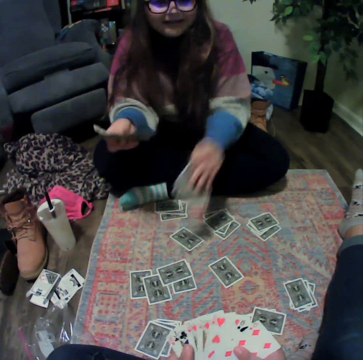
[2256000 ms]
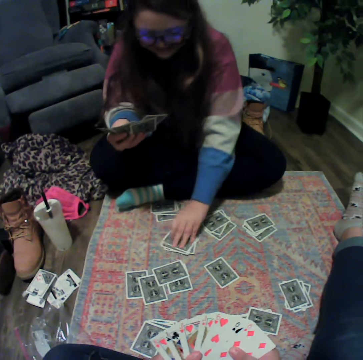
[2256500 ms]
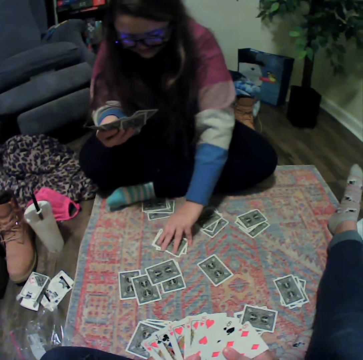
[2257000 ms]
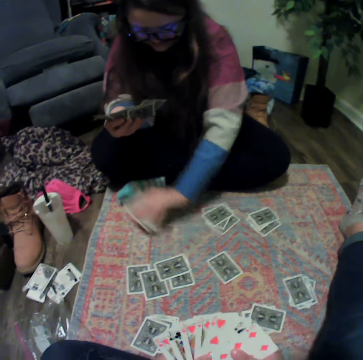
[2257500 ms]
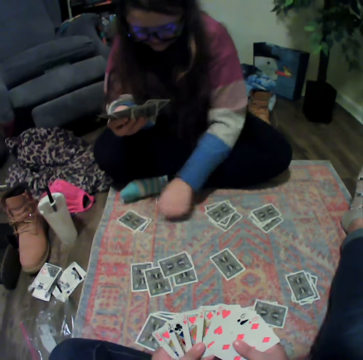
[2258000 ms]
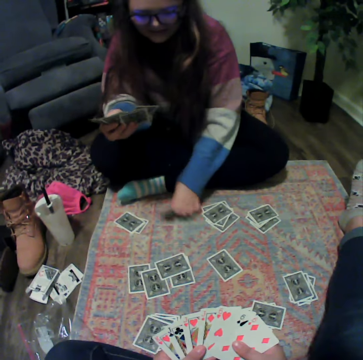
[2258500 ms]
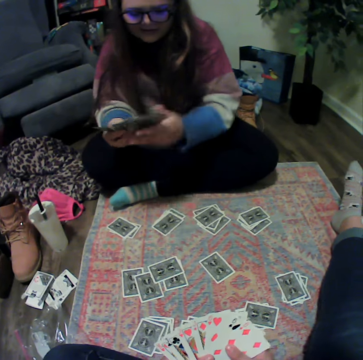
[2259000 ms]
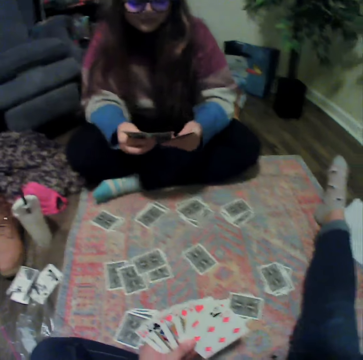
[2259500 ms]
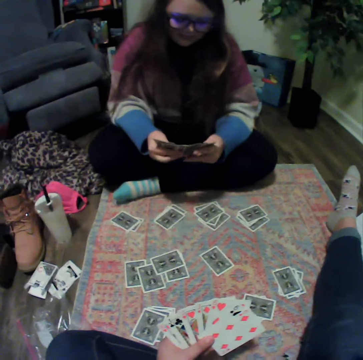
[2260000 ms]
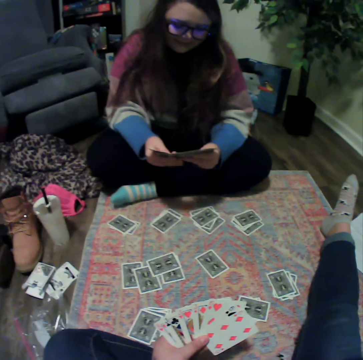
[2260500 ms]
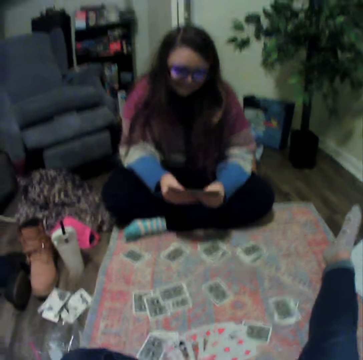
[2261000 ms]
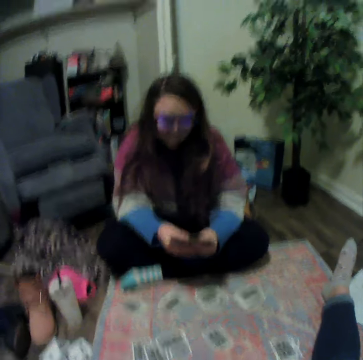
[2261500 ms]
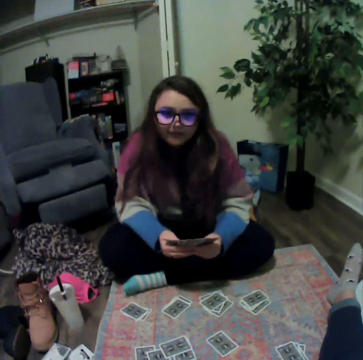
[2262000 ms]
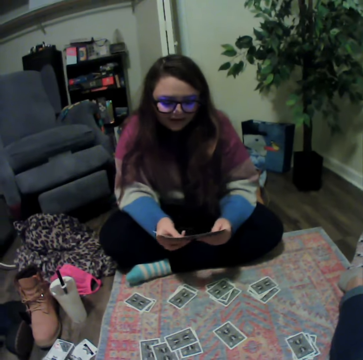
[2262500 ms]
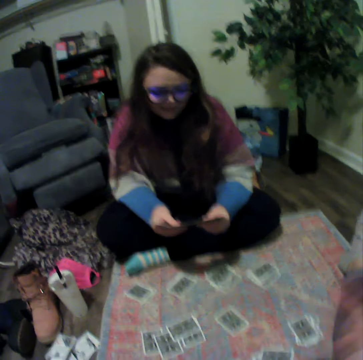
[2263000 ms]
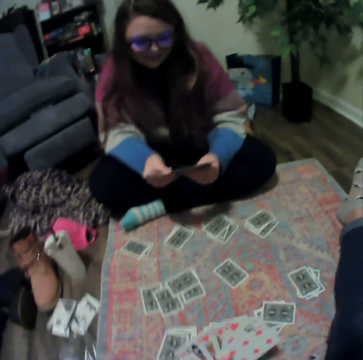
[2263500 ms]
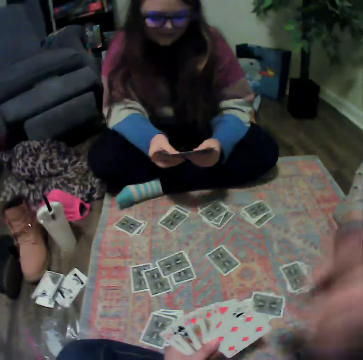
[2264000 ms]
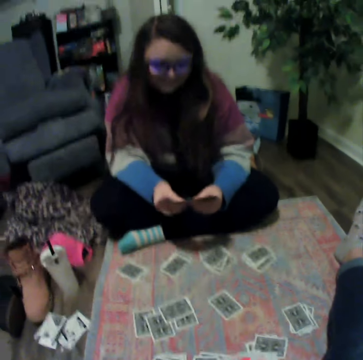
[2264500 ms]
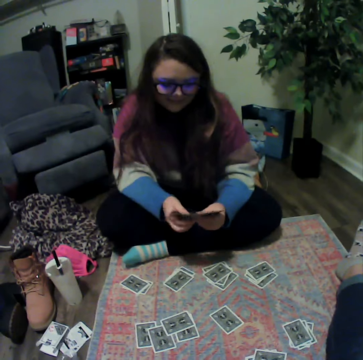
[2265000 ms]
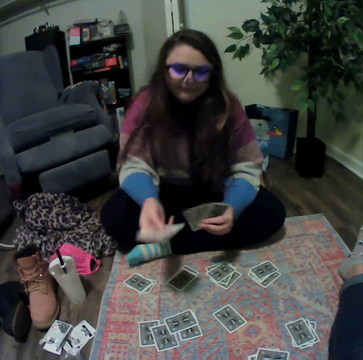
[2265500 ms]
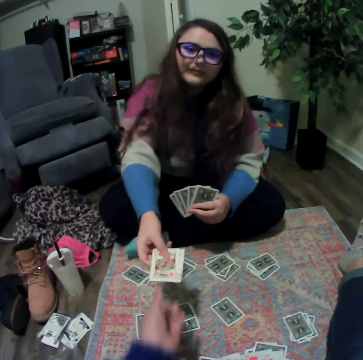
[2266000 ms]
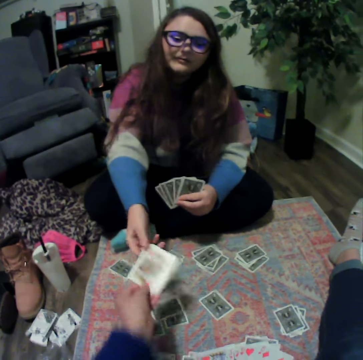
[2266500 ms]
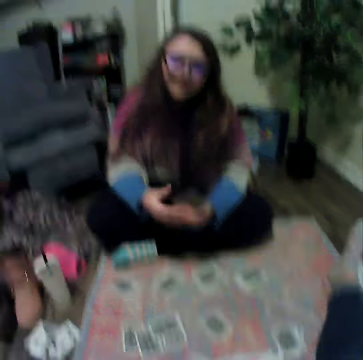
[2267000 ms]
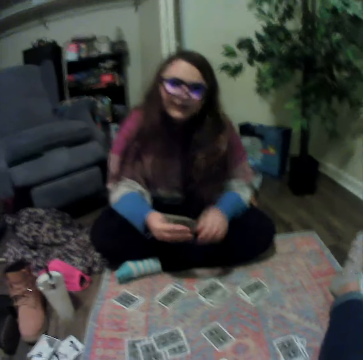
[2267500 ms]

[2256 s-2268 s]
A lady plays the poker card. The lady places the cards on the mat. The lady reshuffles the cards. The lady talks with the camera wearer. The lady gives the camera wearer the cards.

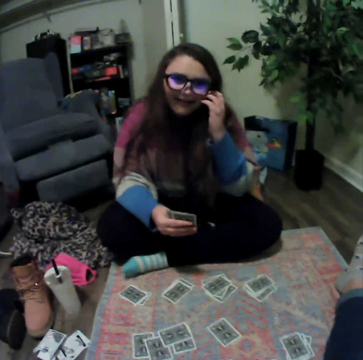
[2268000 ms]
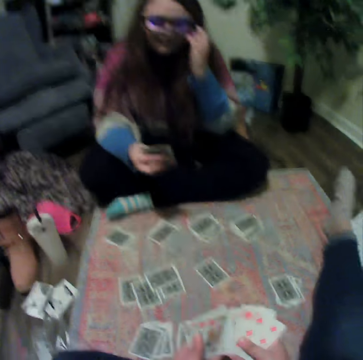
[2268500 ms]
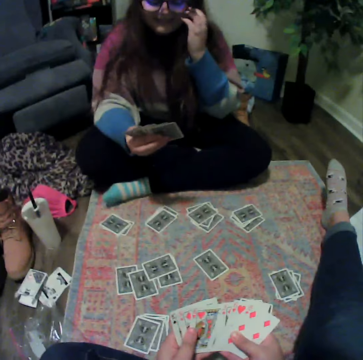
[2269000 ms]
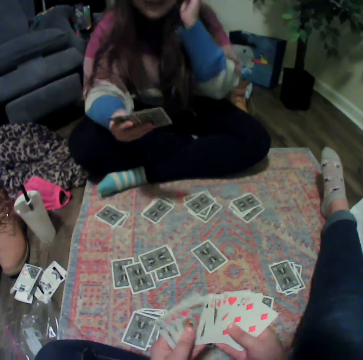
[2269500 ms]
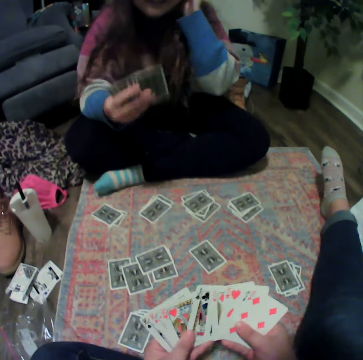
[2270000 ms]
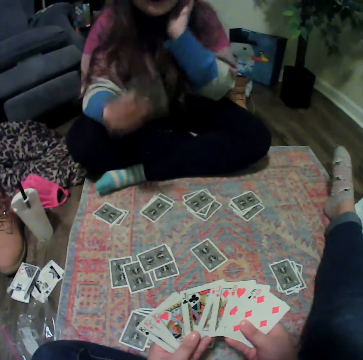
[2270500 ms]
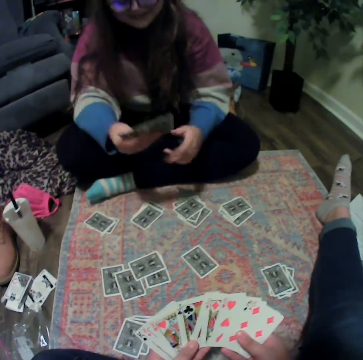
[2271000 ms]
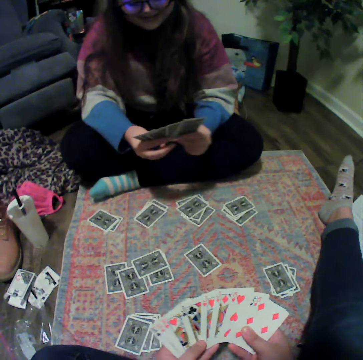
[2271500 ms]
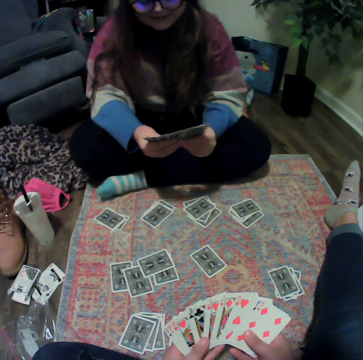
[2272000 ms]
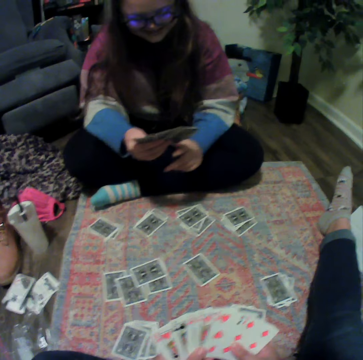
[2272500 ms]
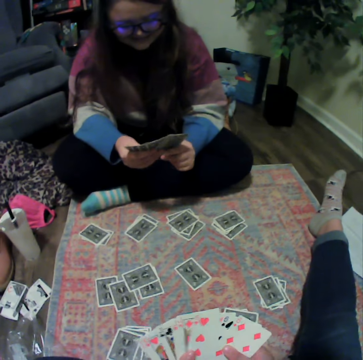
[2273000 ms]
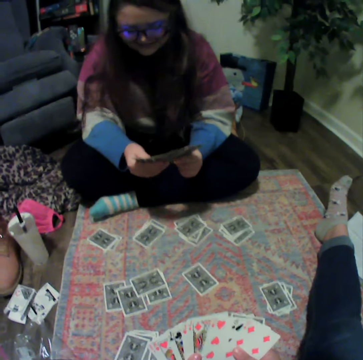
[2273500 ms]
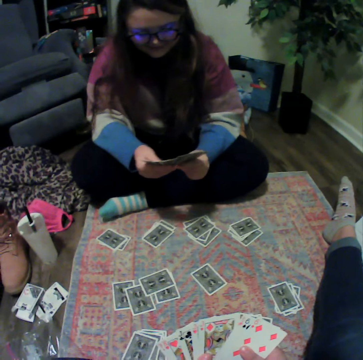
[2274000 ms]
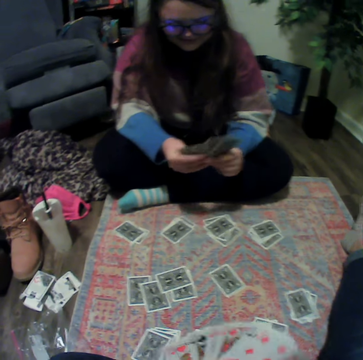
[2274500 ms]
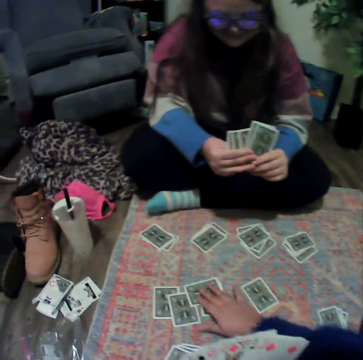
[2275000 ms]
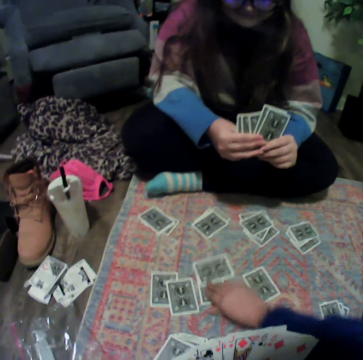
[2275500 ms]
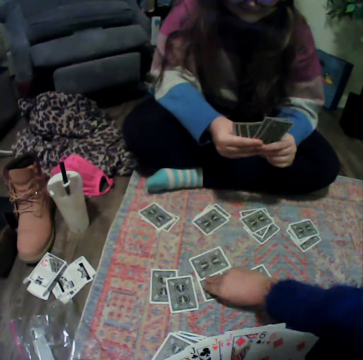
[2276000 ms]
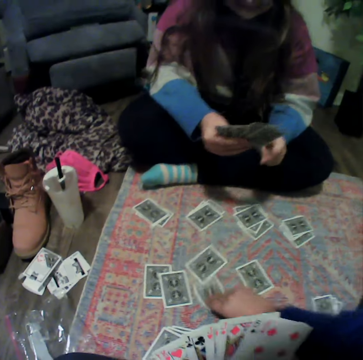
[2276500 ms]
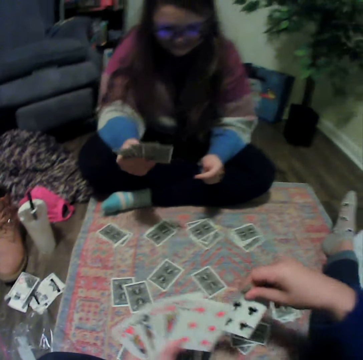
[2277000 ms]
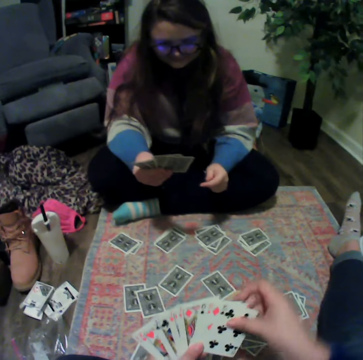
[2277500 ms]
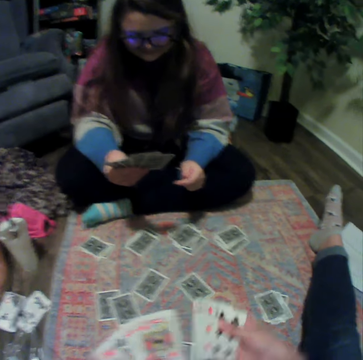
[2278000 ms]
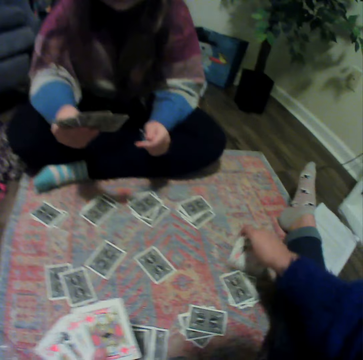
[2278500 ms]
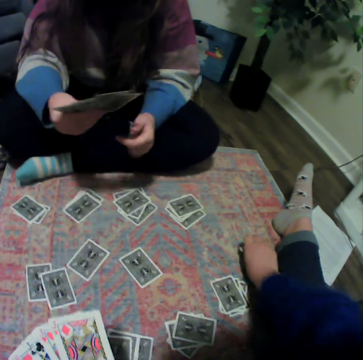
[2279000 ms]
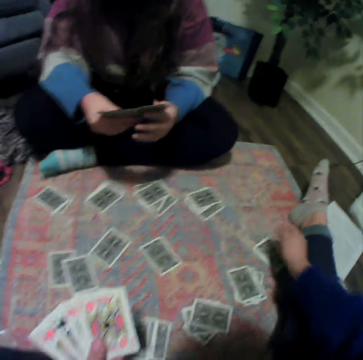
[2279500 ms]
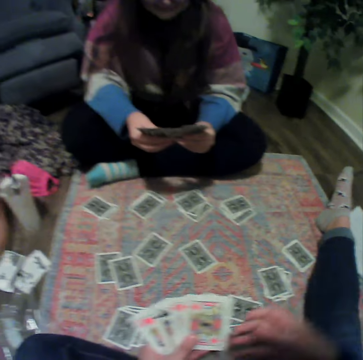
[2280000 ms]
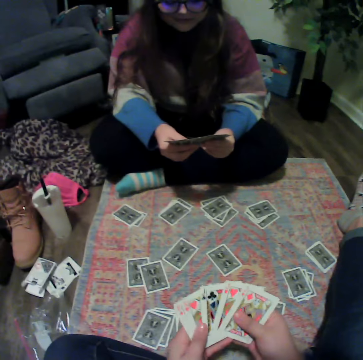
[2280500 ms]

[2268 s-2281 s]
A lady lifts her hands. The camera wearer reshuffles the cards. The lady reshuffles the cards. The camera wearer touches the cards. They pick the card. They play the poker card.

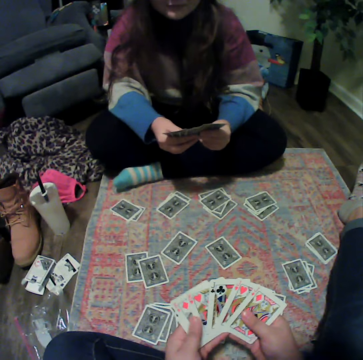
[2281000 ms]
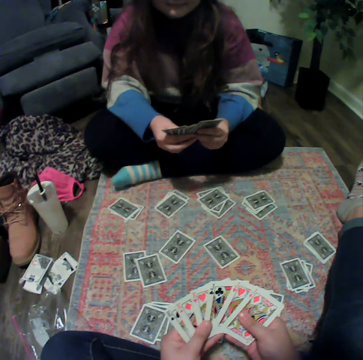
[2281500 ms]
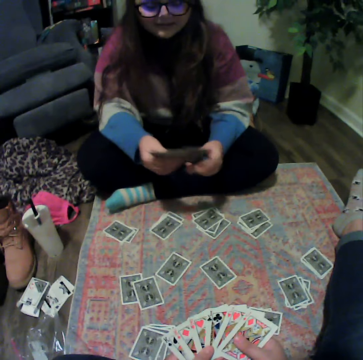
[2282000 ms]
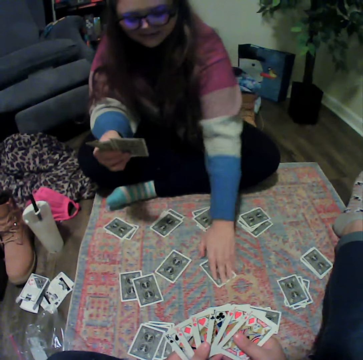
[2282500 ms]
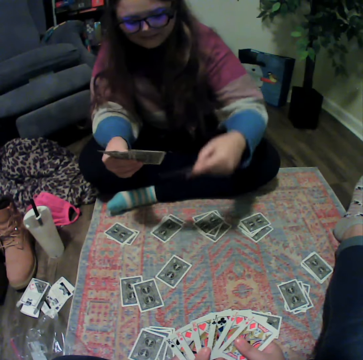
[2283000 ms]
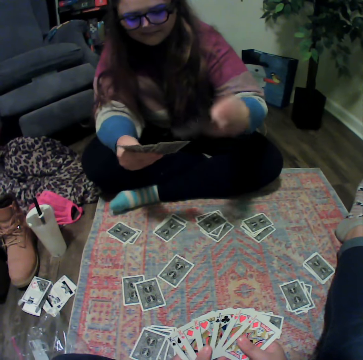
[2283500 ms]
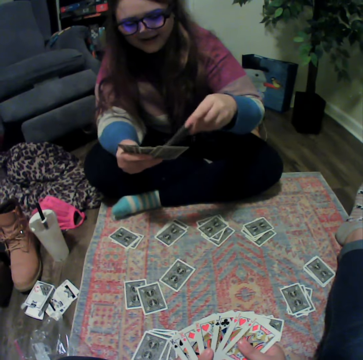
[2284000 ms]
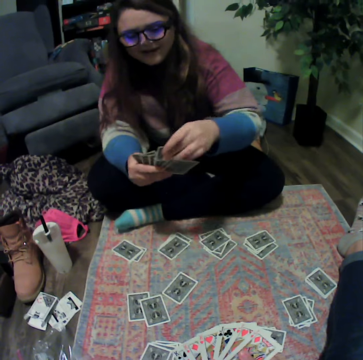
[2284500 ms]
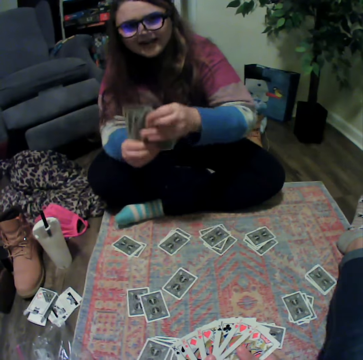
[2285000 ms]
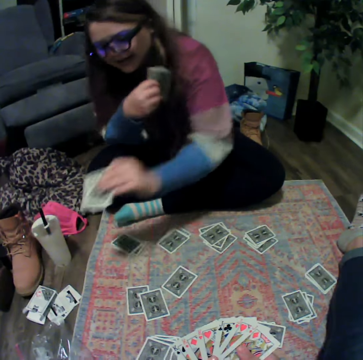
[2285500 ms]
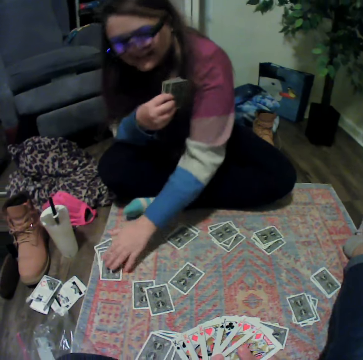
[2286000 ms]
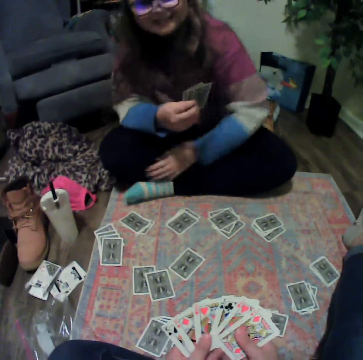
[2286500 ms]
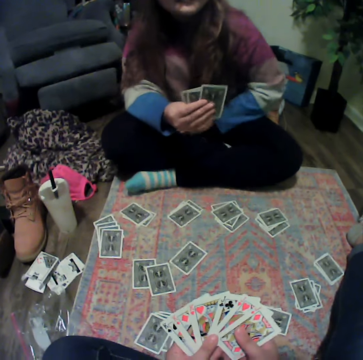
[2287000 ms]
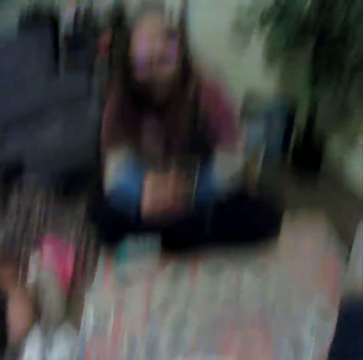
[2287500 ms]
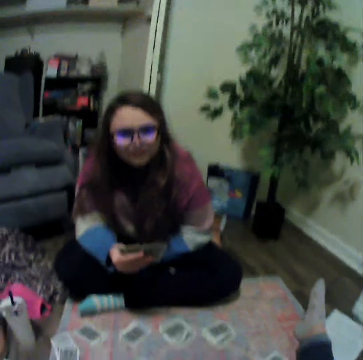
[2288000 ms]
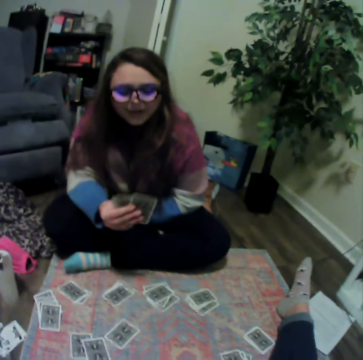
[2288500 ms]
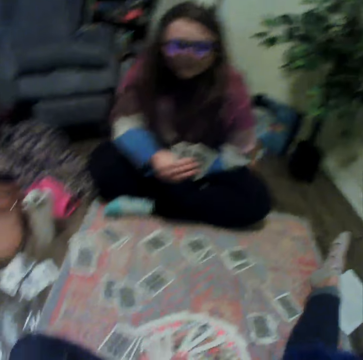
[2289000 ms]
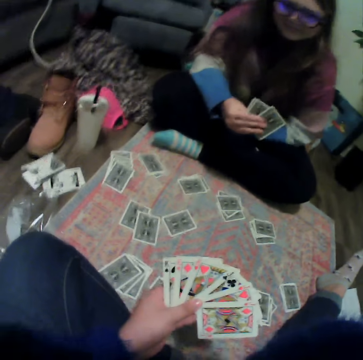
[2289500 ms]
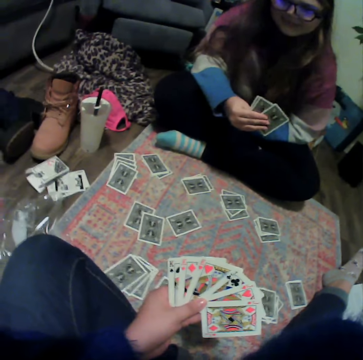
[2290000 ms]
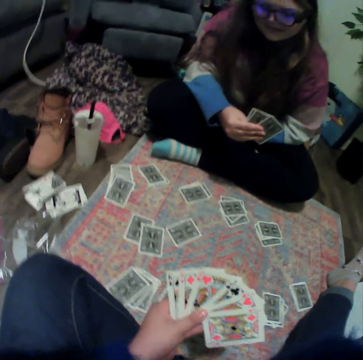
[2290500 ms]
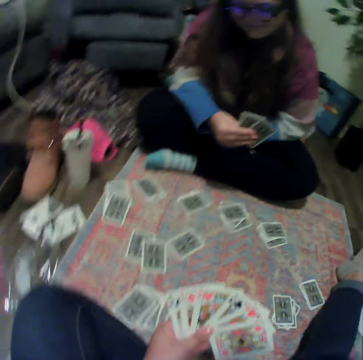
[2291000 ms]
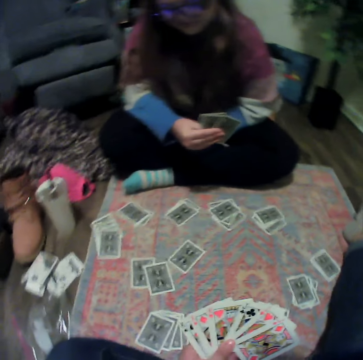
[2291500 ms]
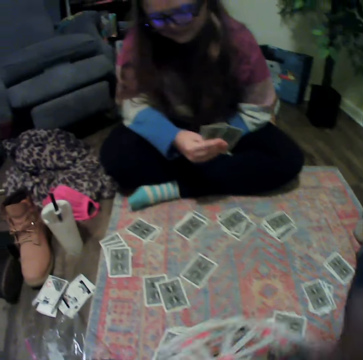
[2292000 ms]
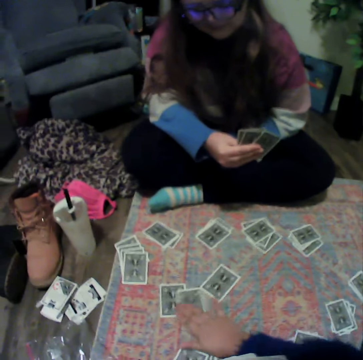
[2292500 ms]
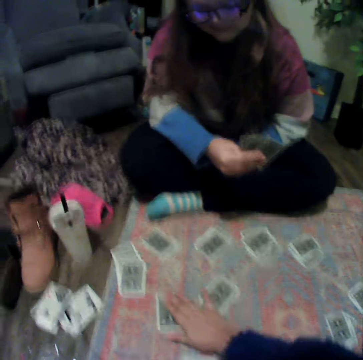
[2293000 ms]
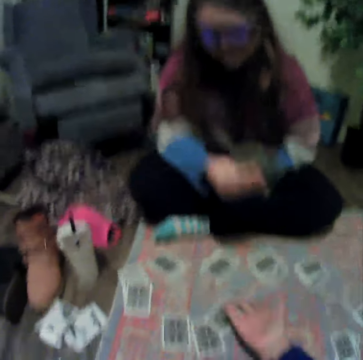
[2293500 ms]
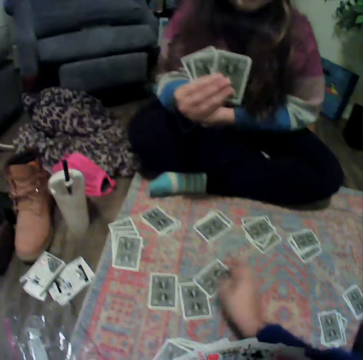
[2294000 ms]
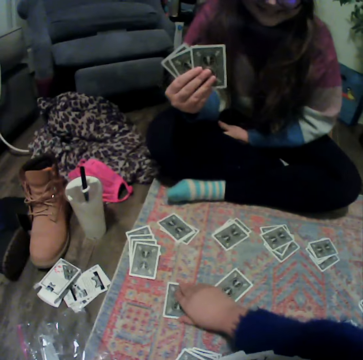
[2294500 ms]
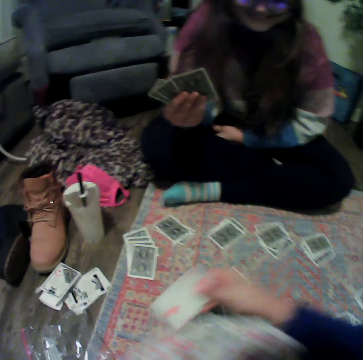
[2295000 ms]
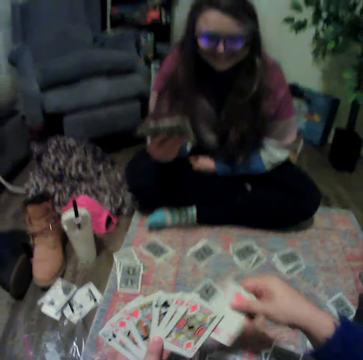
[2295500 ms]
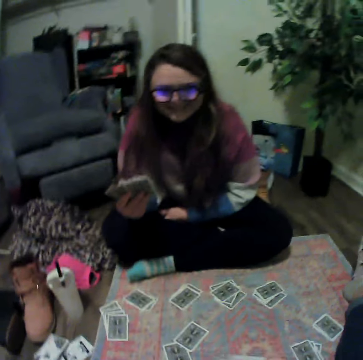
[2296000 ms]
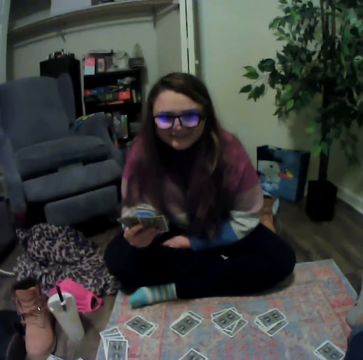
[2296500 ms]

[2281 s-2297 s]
The camera wearer reshuffles the cards. A lady picks the card. The lady talks with the camera wearer. The lady plays the poker card. The lady talks with the camera wearer. The camera wearer looks around. They touch the cards. They pick the card.
